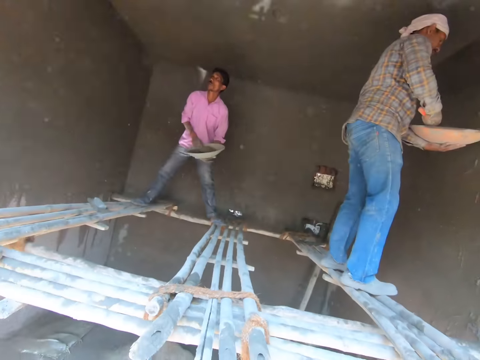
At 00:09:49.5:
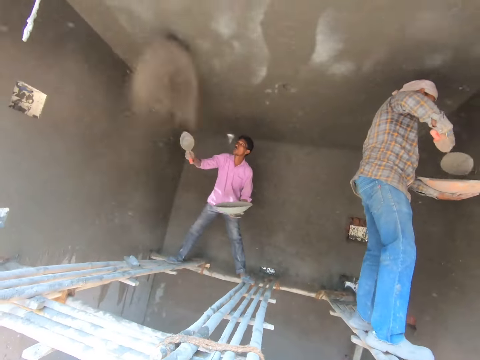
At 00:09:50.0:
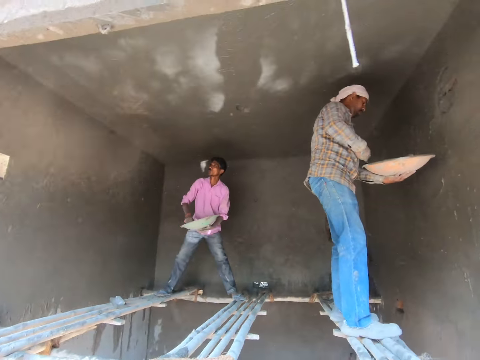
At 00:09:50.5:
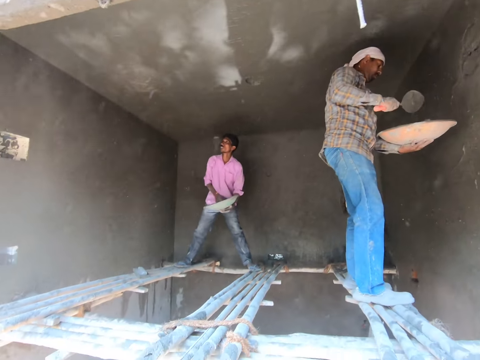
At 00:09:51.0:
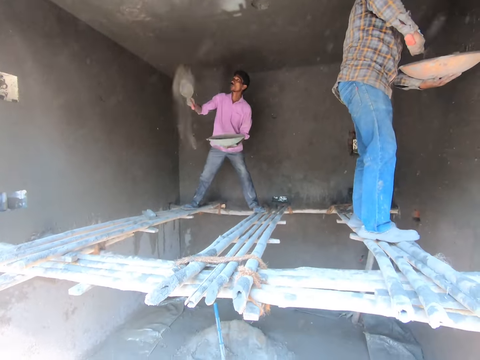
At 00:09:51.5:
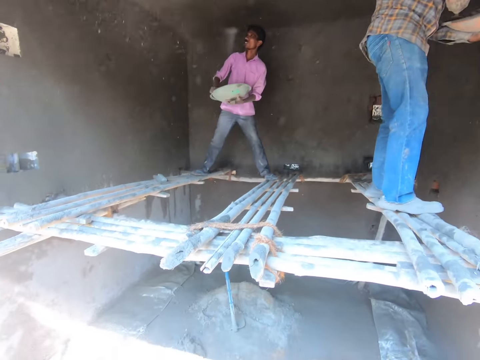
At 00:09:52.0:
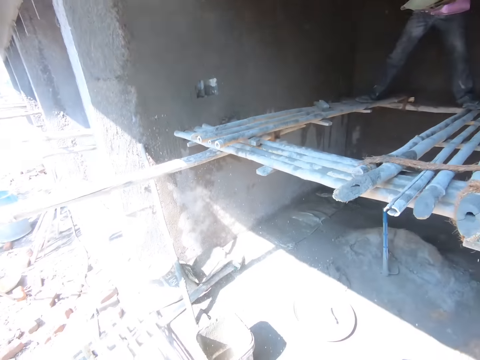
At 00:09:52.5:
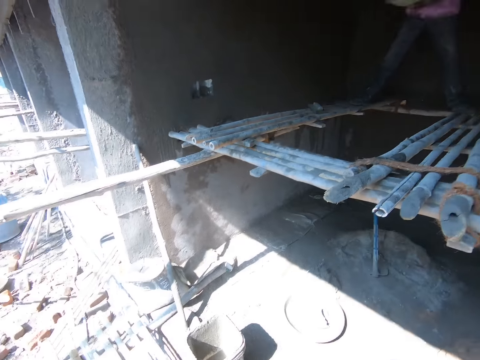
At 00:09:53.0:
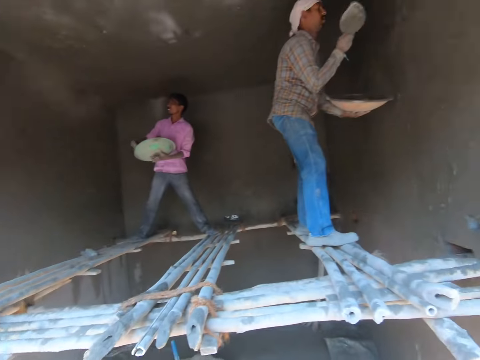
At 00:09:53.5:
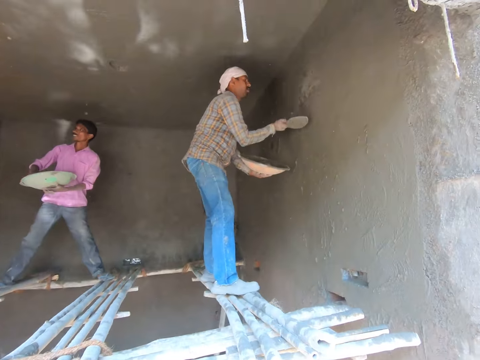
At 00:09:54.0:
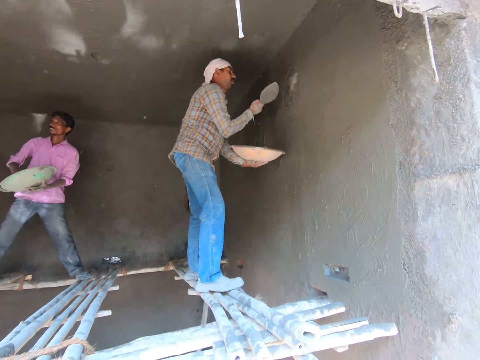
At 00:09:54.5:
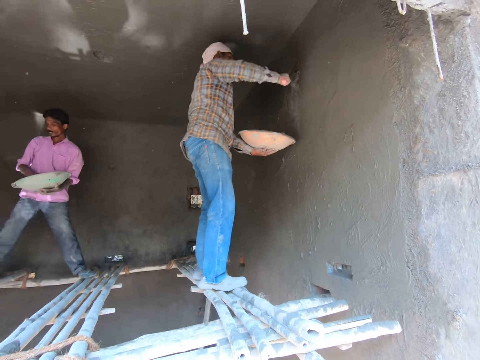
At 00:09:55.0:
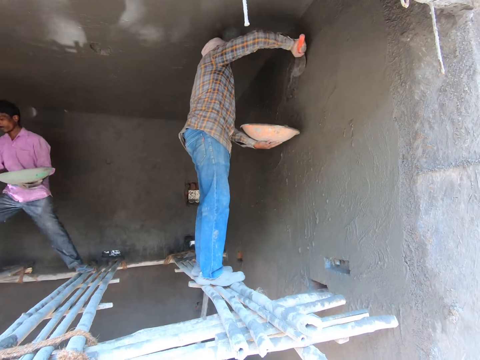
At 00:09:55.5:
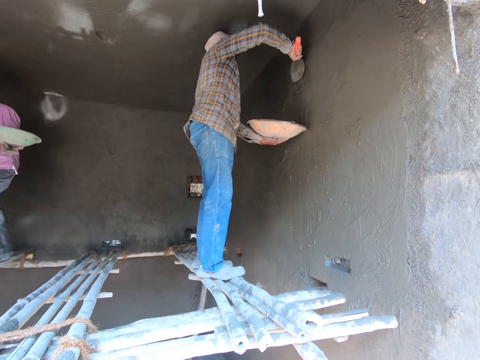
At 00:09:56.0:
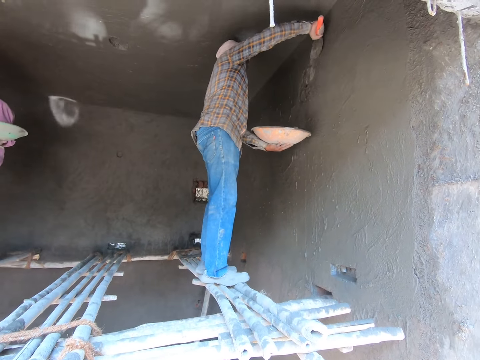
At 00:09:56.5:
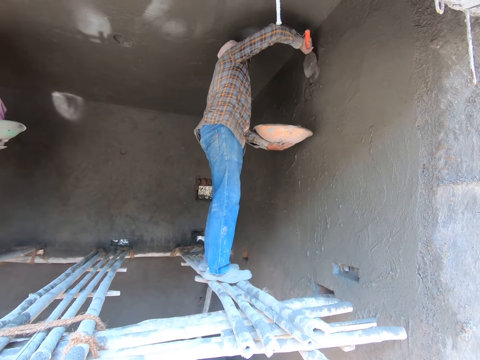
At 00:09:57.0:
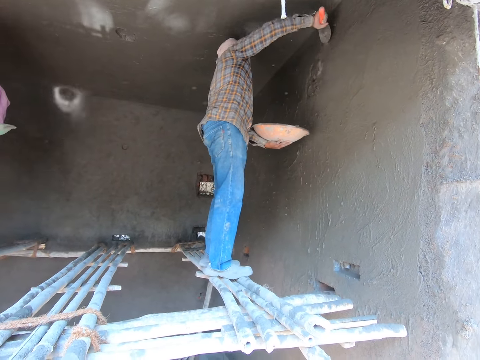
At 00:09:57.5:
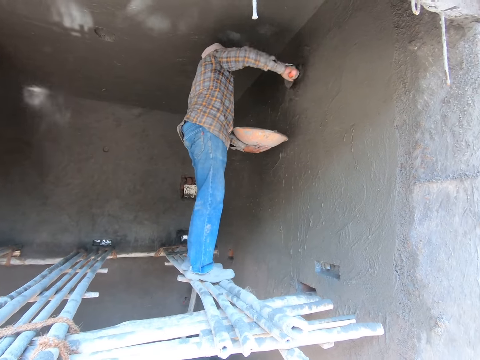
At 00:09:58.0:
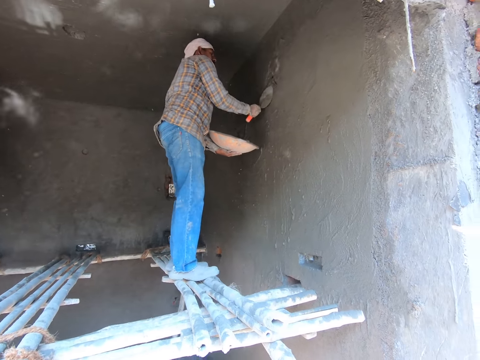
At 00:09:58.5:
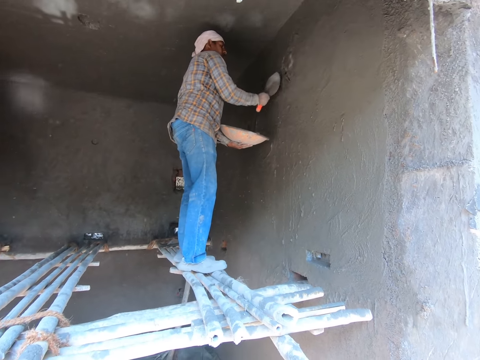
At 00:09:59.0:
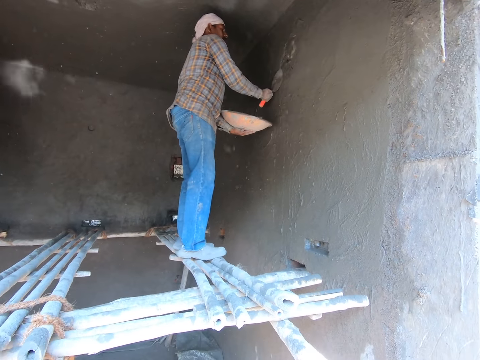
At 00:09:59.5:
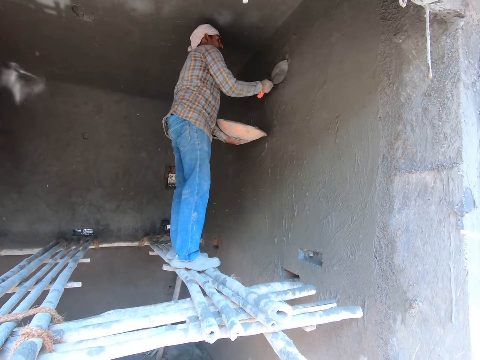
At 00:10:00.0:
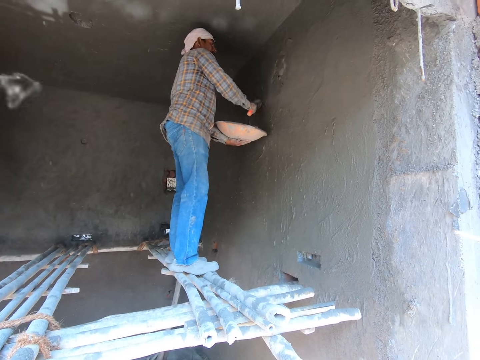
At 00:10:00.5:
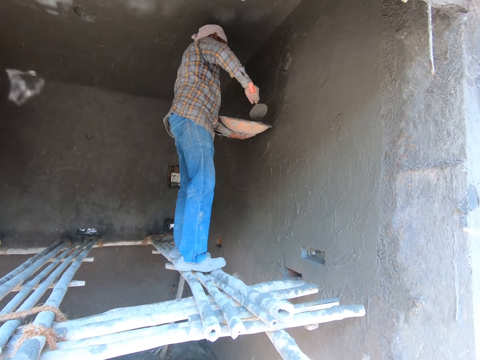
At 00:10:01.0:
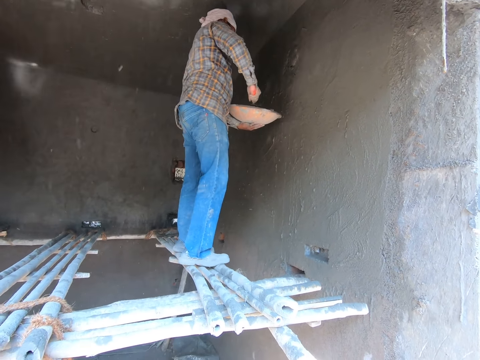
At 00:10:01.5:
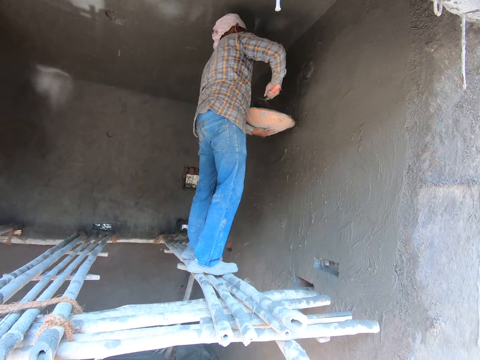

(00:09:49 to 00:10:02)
A man pastes the mortar on the surface. Another man pastes the mortar on the wall. The camera wearer looks around.

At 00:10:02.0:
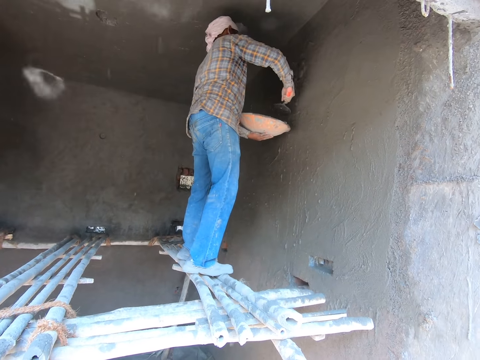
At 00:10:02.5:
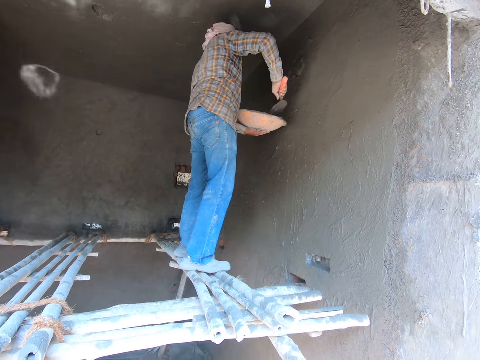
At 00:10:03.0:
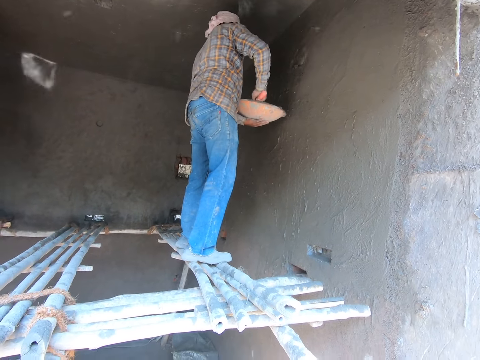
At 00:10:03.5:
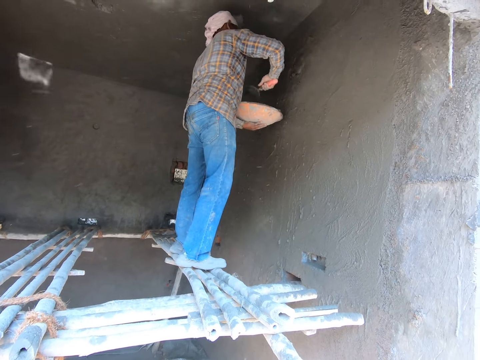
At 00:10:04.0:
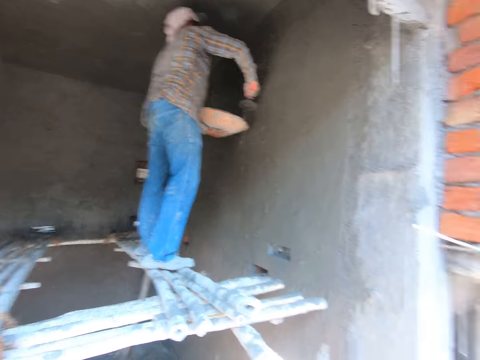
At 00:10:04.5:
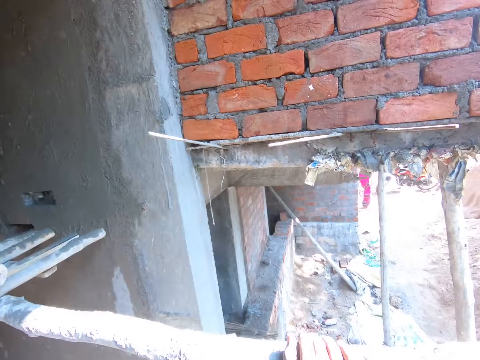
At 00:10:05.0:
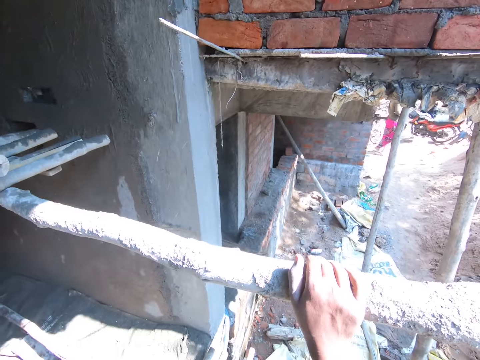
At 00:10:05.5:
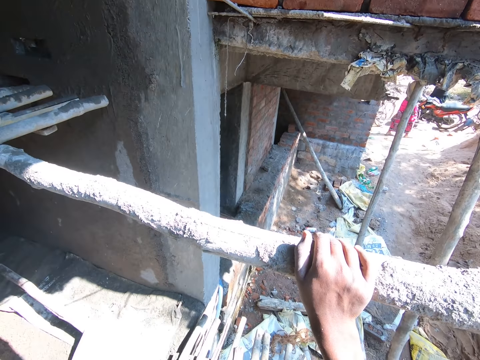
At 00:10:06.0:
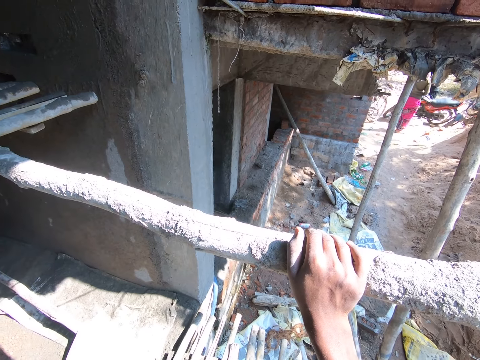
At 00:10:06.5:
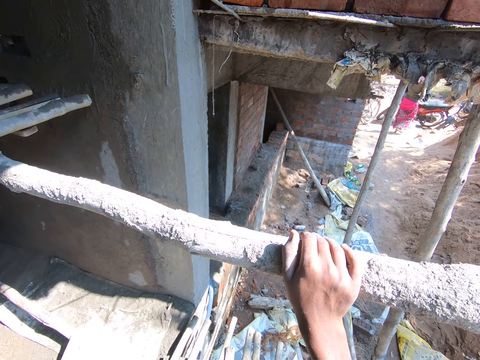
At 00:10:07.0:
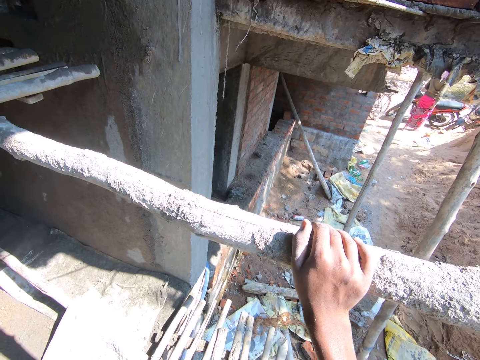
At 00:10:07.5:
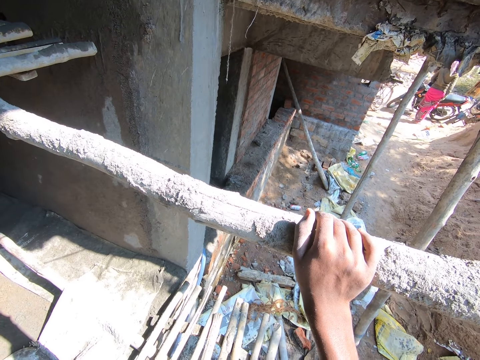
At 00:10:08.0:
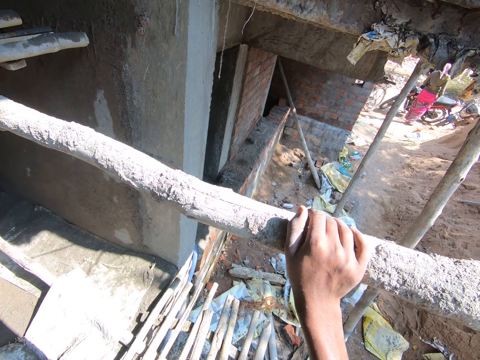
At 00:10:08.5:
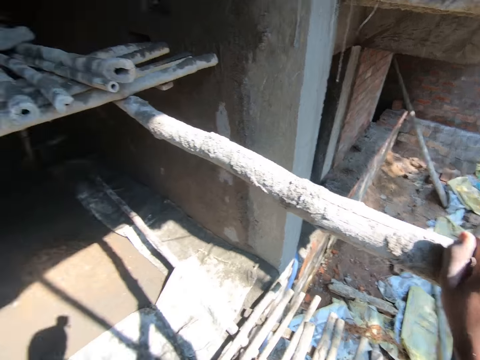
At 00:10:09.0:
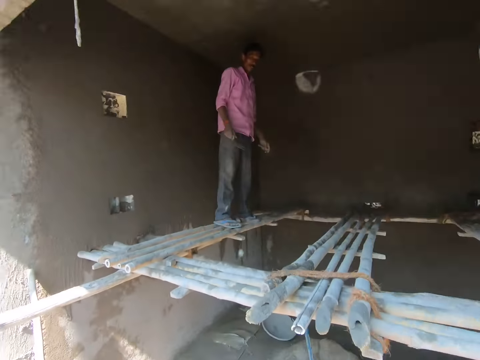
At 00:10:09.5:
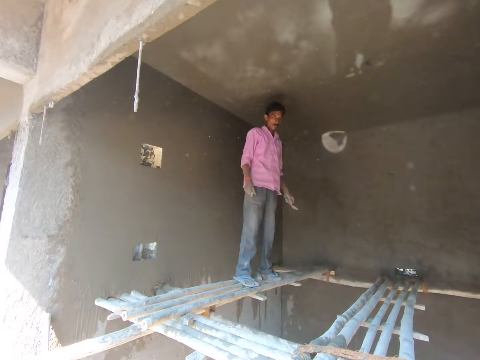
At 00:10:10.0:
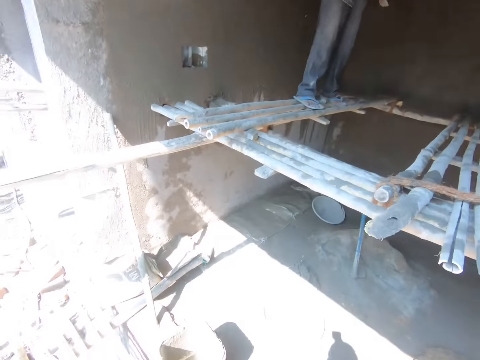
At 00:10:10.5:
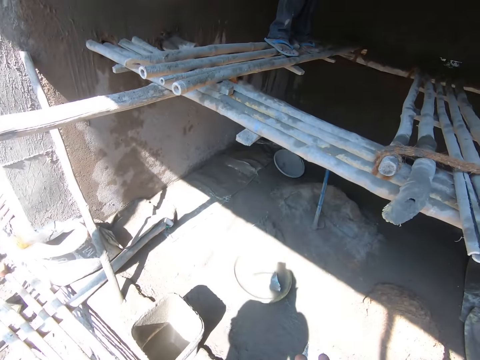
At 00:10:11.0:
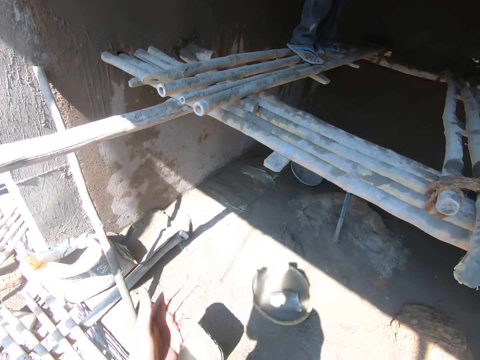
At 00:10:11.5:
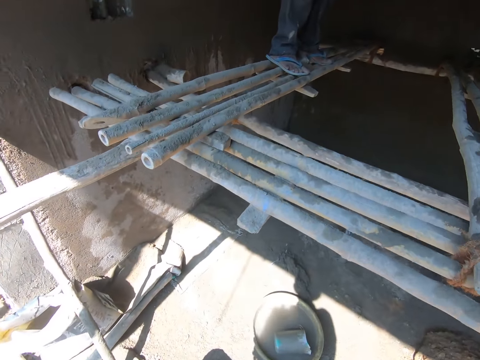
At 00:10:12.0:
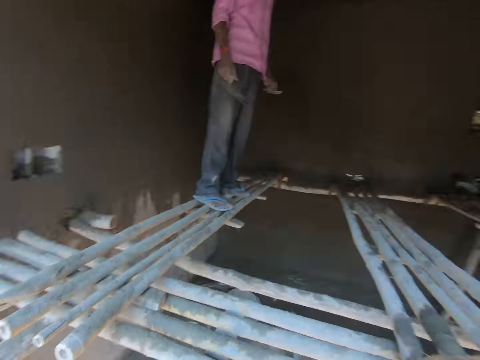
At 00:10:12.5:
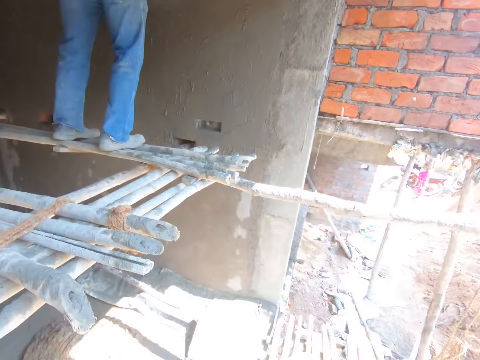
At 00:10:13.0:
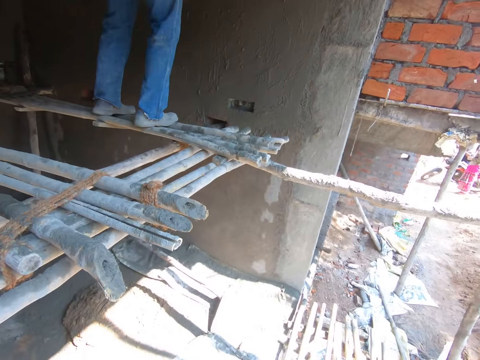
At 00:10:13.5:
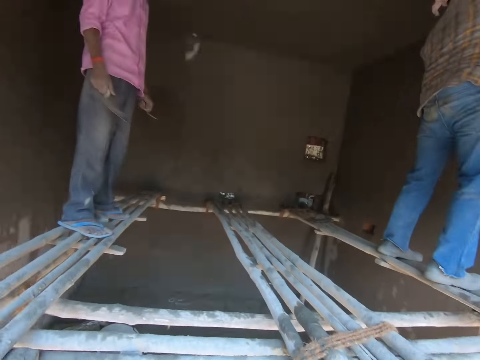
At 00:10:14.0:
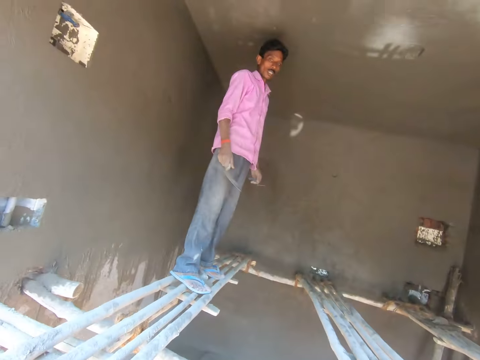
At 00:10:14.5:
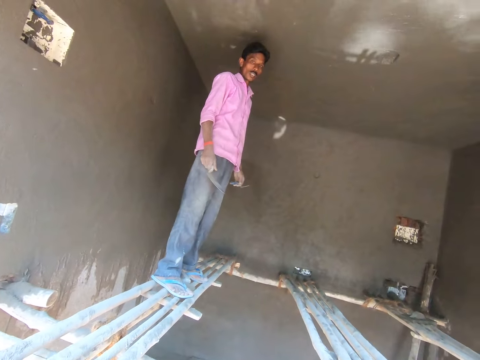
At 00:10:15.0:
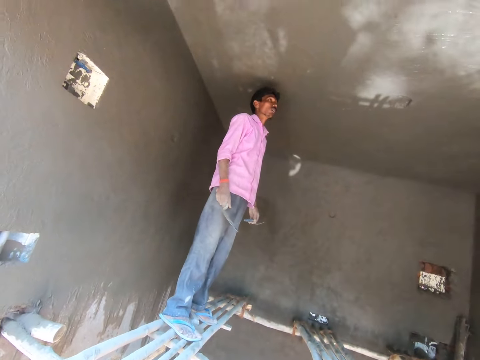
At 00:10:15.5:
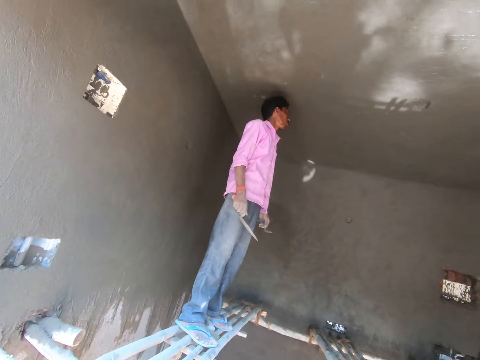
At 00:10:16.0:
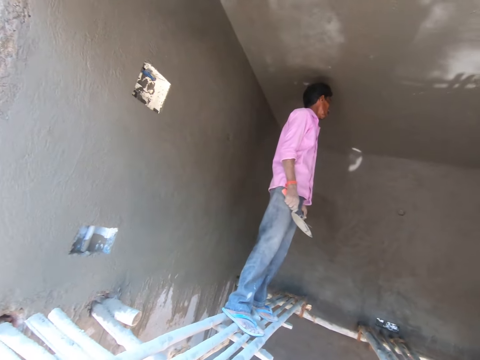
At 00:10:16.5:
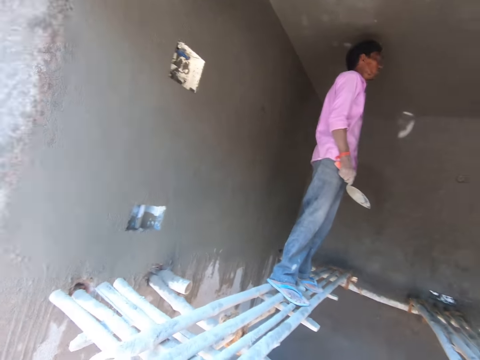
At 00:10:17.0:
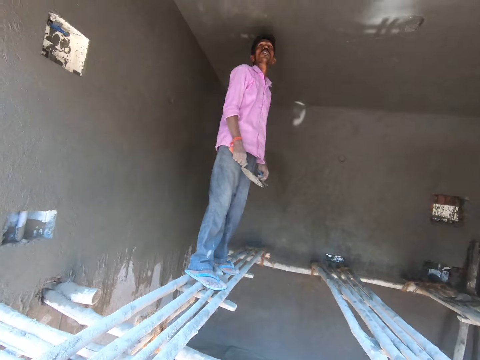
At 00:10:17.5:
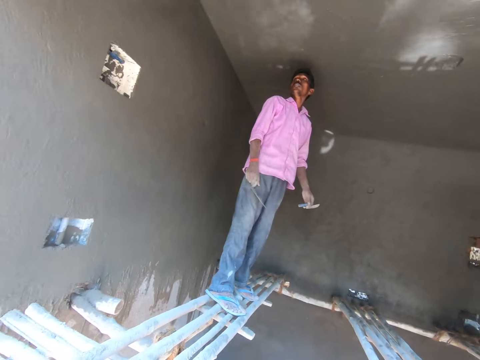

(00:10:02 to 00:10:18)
The camera wearer stares at the construction site. They hold on the frame. They look around. They converse with a man. The man stares at the surface.
